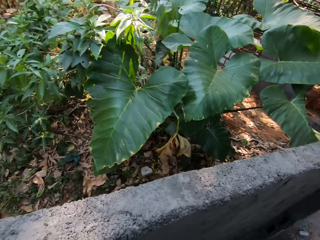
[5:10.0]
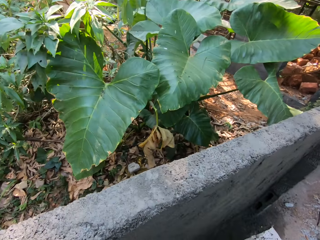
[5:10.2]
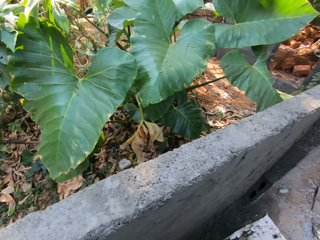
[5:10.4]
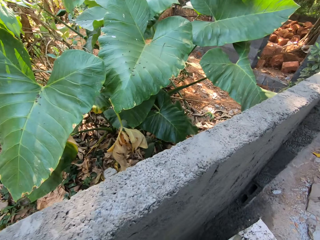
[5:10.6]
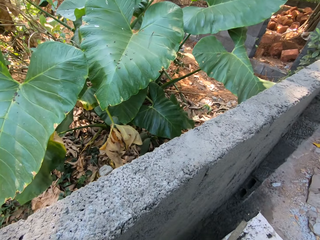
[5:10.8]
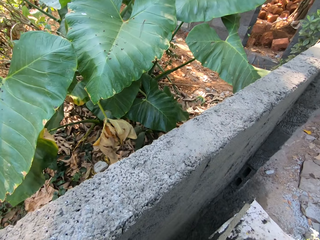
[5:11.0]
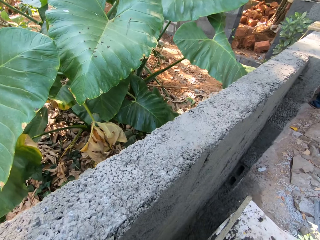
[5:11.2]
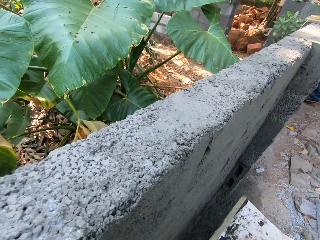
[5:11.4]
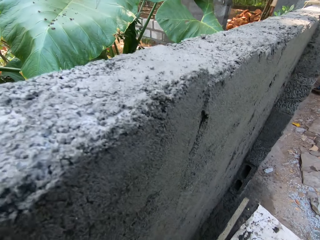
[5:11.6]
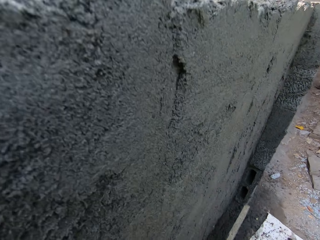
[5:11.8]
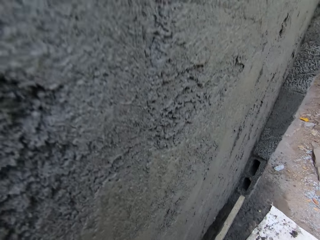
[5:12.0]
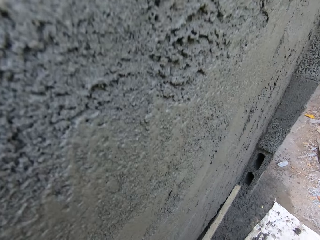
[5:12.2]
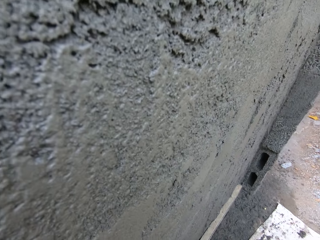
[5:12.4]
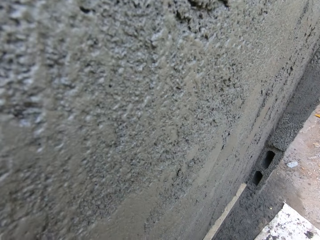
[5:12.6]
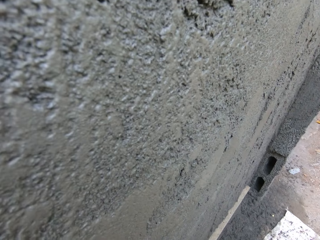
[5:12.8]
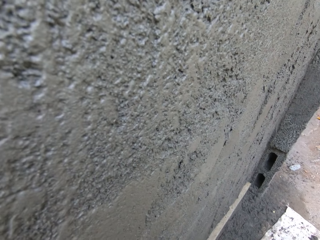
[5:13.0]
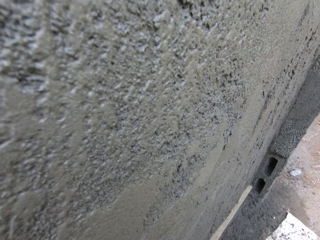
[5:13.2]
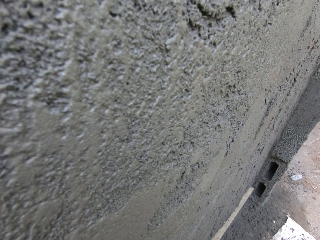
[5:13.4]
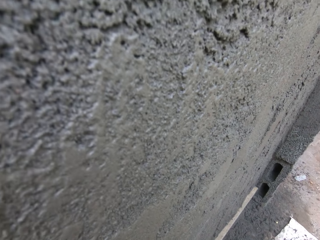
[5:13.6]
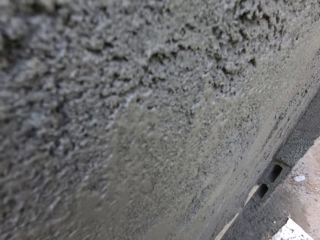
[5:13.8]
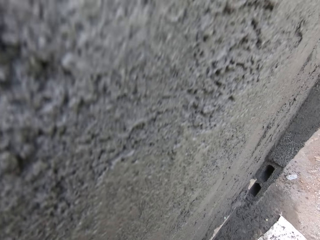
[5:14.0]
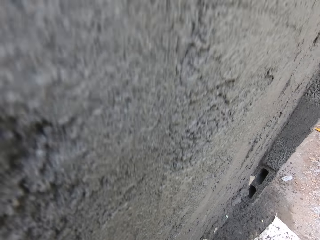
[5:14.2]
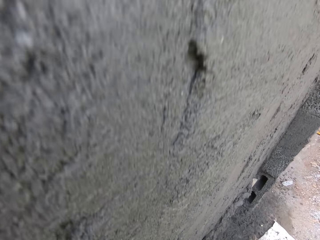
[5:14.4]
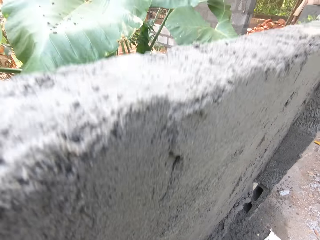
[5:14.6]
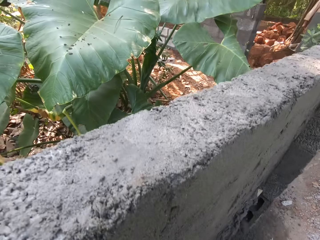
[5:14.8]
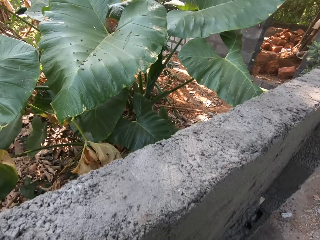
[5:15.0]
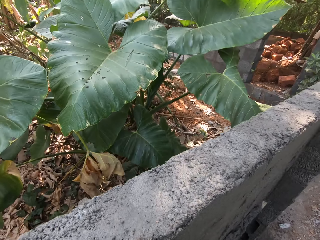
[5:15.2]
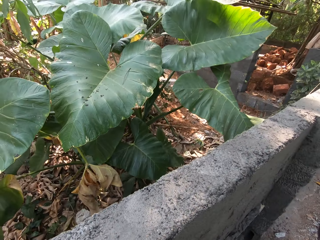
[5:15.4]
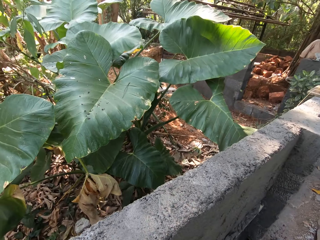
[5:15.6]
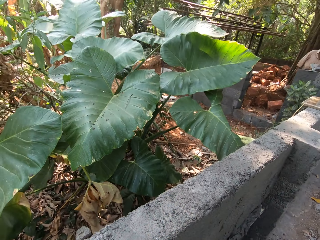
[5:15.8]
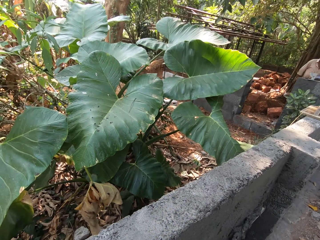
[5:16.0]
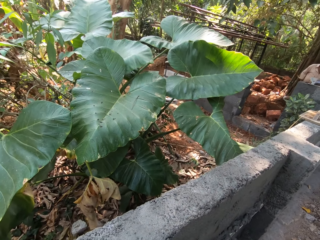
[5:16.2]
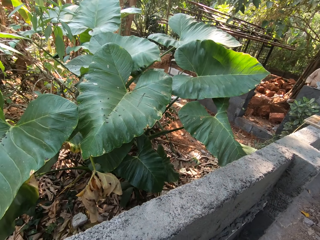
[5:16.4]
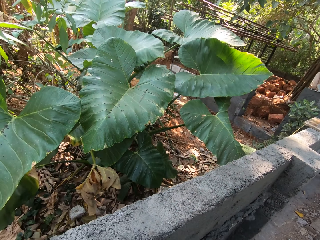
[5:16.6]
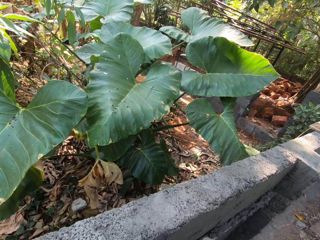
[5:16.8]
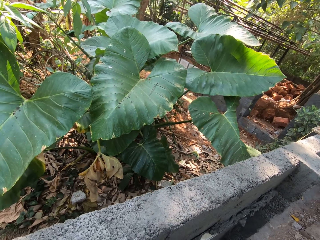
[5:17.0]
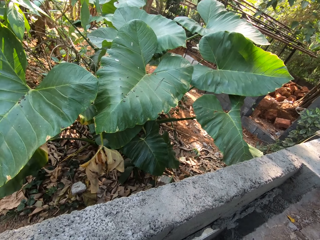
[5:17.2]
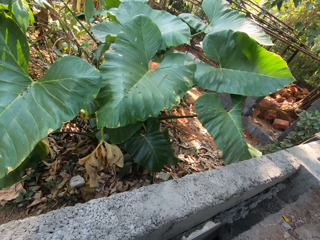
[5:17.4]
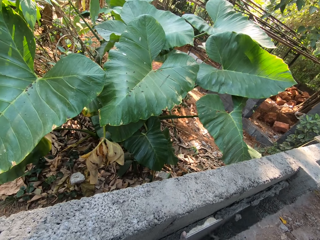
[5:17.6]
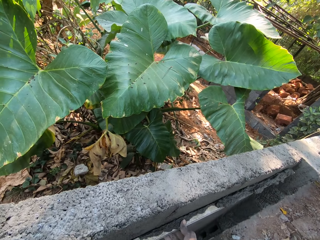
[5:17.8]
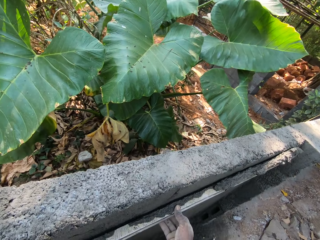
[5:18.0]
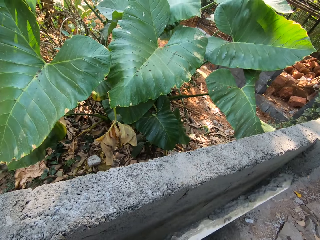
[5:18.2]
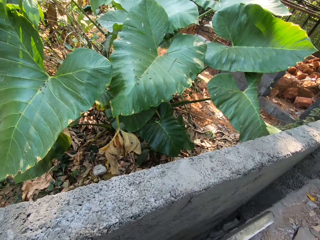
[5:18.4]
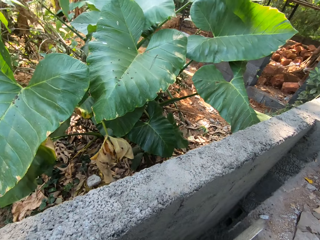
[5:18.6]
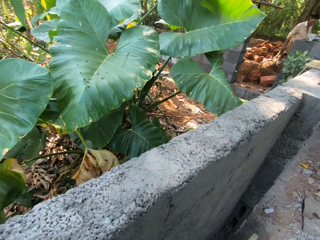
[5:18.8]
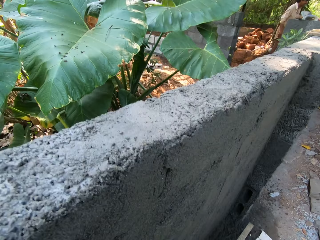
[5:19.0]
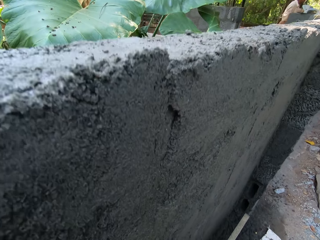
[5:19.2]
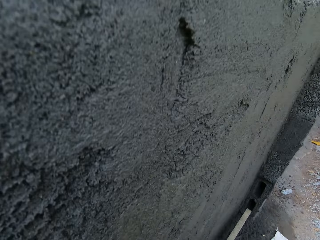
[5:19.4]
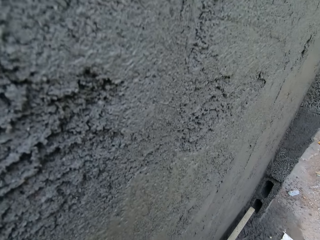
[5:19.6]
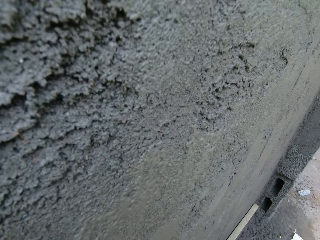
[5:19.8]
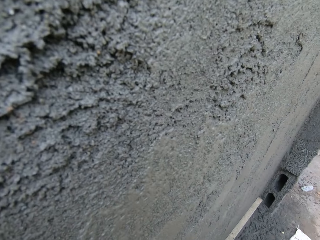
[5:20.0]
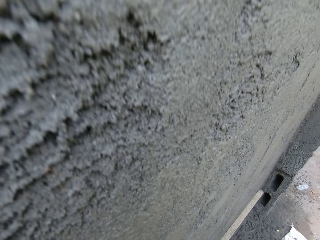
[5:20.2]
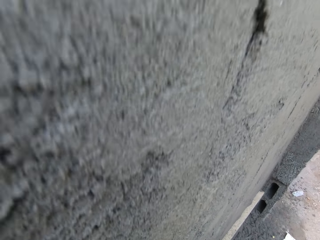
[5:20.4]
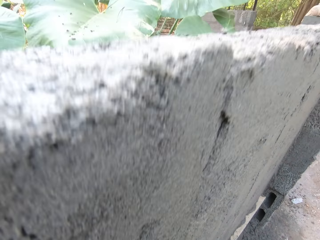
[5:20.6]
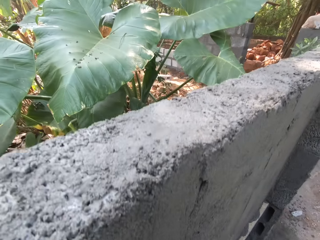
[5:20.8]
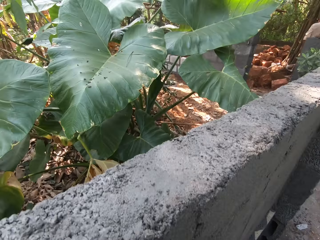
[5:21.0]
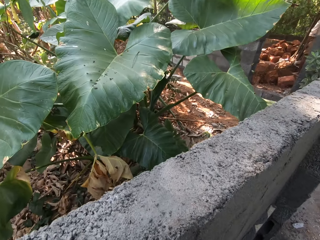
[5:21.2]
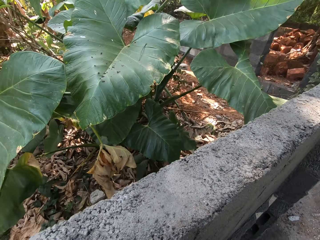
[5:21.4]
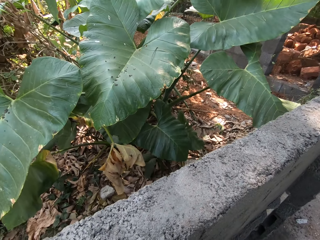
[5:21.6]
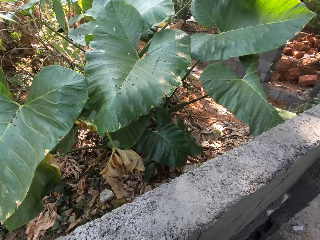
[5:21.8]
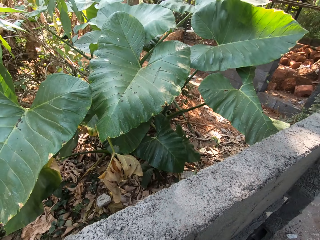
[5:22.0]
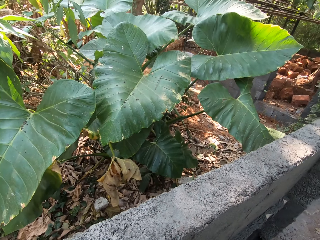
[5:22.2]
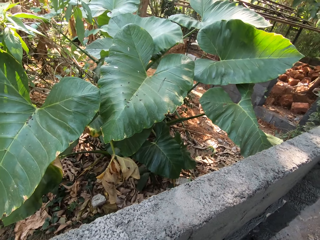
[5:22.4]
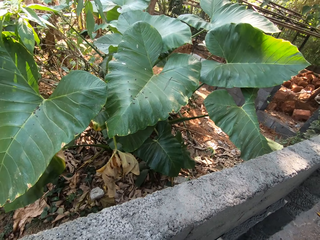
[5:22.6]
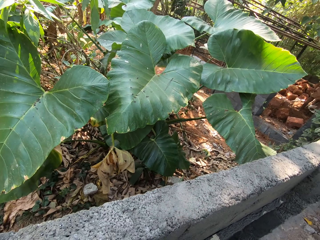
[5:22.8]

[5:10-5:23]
The camera wearer places the log of wood on the wall with both hands. They scrape cement from the wall with the log of wood in both hands. They lift the log of wood from the wall with both hands. They shake the cement from the log of wood with both hands. They place the log of wood on the wall with both hands. They scrape cement from the wall with the log of wood in both hands.

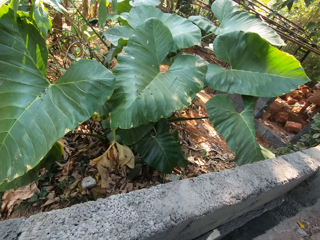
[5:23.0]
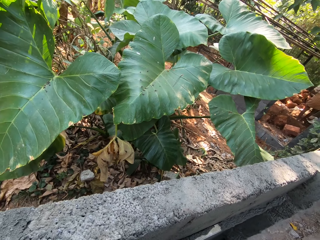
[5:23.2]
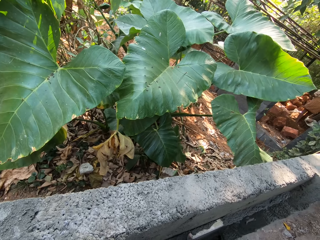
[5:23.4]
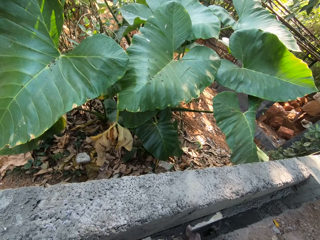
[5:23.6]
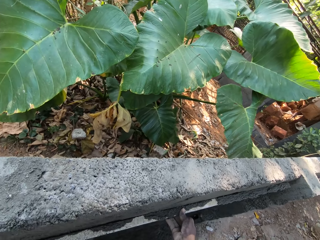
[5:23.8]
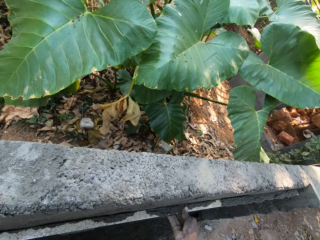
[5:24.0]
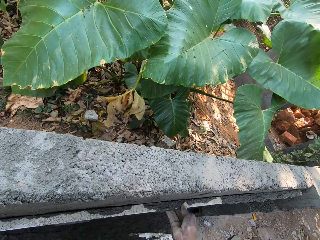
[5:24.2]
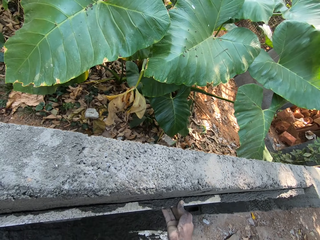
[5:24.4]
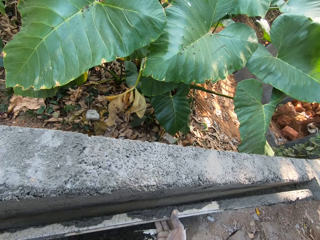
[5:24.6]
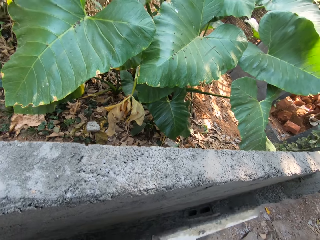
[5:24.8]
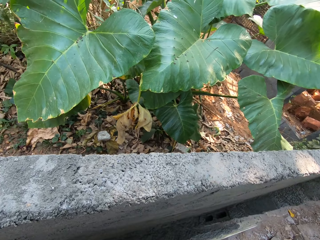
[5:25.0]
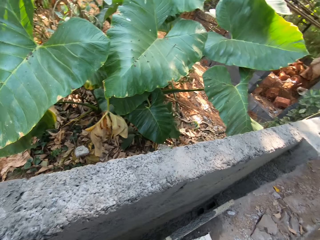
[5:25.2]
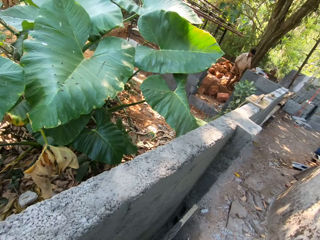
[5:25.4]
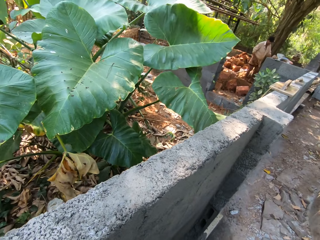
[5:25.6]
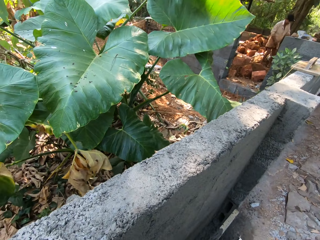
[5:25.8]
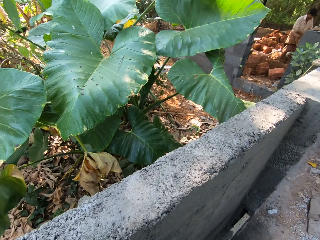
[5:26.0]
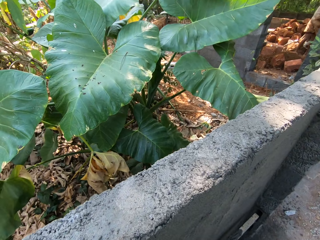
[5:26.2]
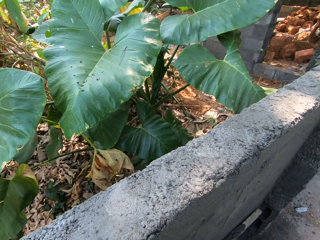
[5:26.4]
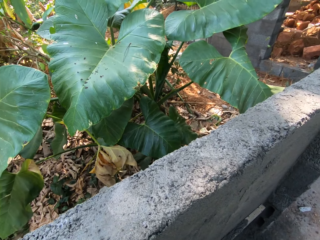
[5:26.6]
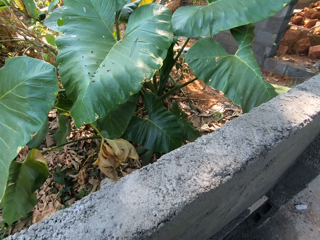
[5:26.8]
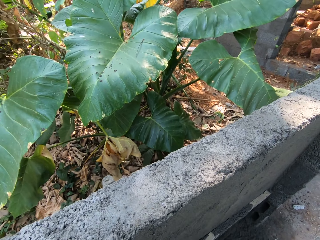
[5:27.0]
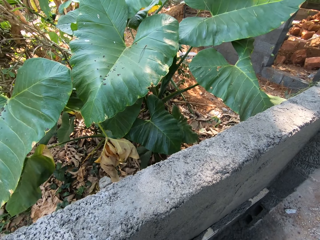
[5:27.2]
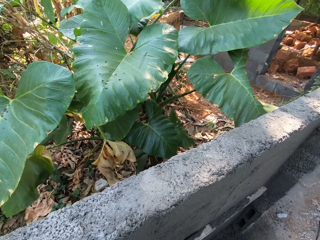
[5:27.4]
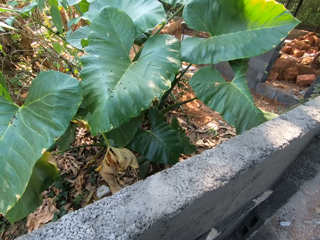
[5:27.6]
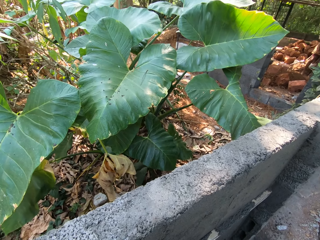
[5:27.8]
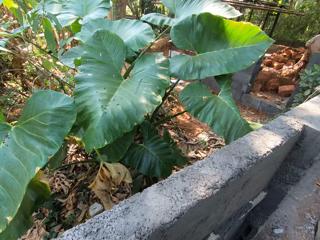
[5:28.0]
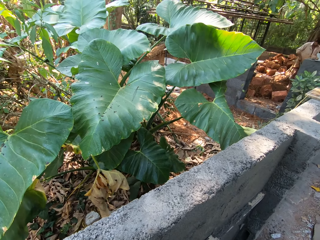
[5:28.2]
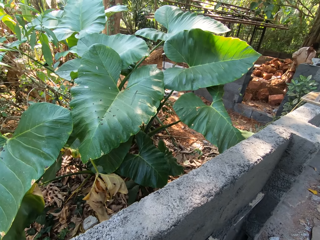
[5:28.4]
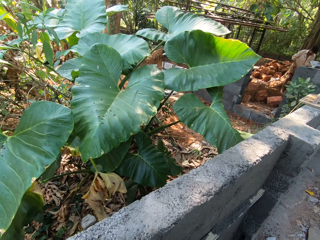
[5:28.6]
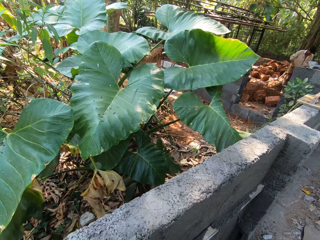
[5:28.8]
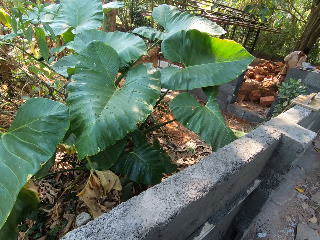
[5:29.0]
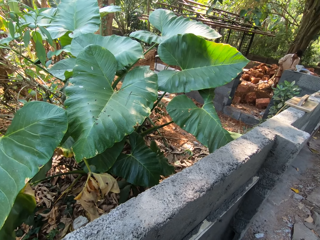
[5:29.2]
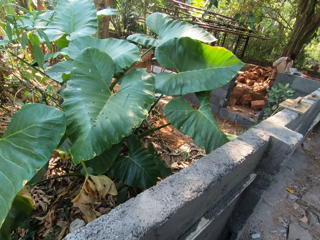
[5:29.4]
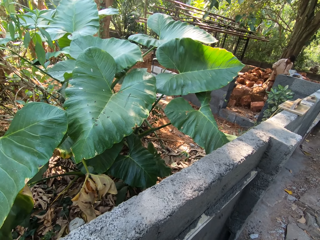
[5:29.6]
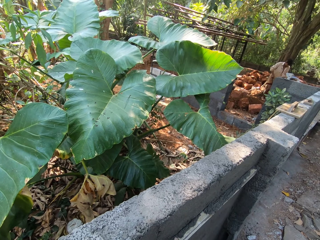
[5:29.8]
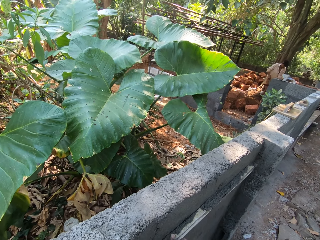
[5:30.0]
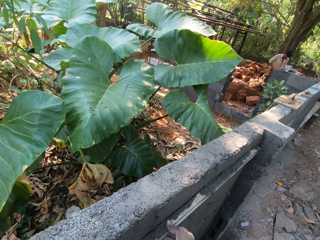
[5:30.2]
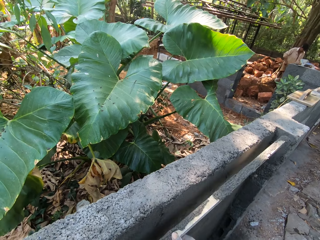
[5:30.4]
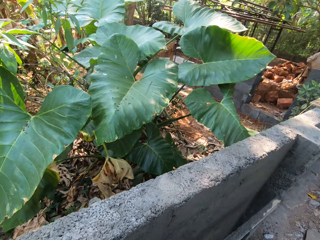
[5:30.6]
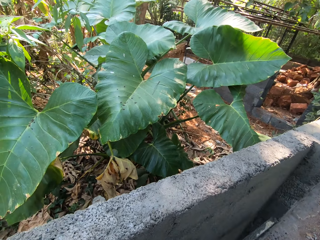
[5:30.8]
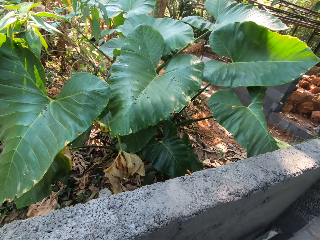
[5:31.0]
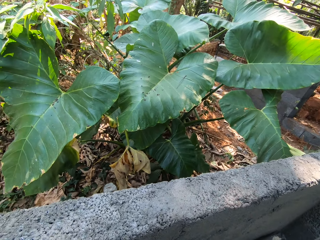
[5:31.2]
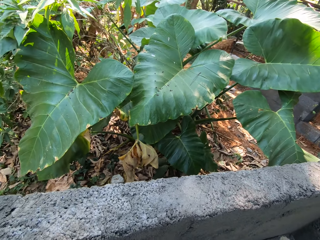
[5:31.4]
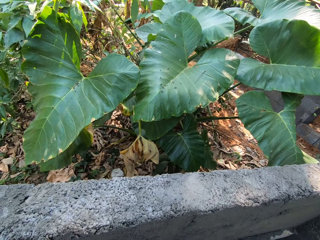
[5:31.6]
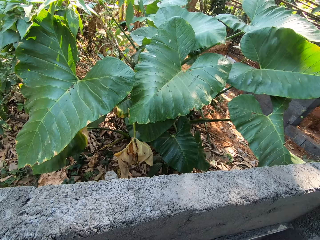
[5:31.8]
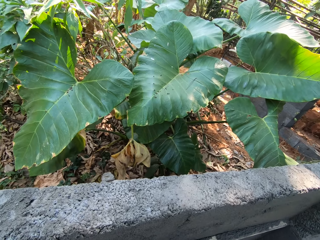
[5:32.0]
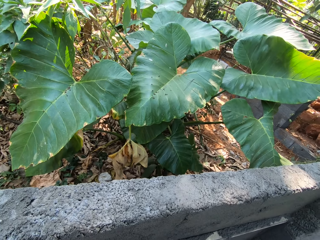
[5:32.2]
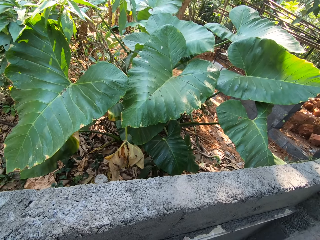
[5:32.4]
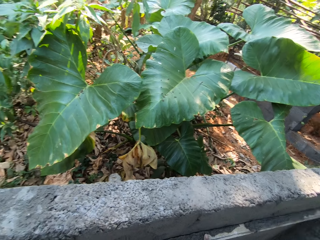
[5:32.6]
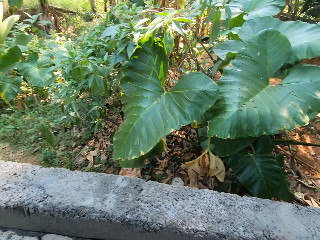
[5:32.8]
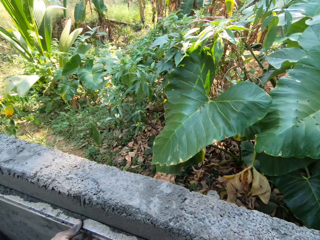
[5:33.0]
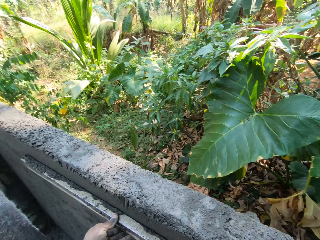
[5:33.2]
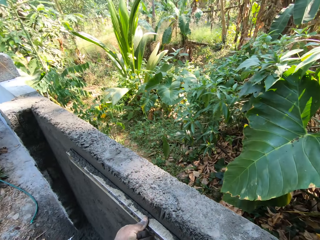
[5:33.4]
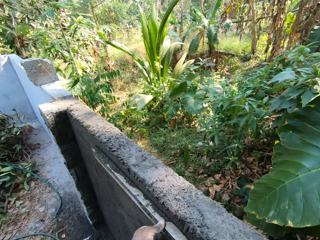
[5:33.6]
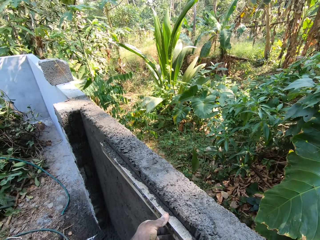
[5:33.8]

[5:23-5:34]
The camera wearer shakes the cement from the log of wood with both hands. They place the log of wood on the wall with both hands. They scrape cement from the wall with the log of wood in both hands.
